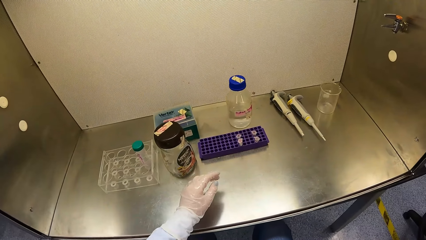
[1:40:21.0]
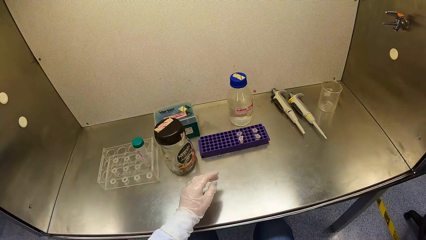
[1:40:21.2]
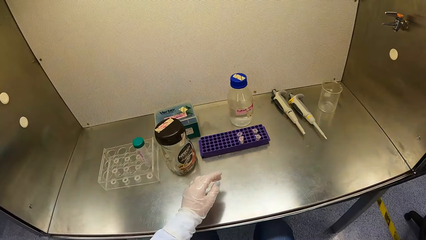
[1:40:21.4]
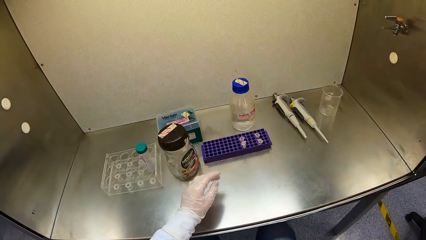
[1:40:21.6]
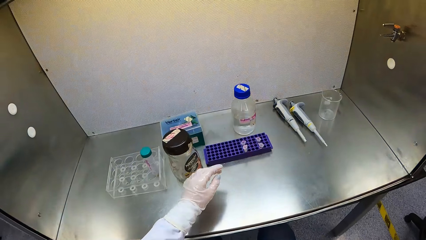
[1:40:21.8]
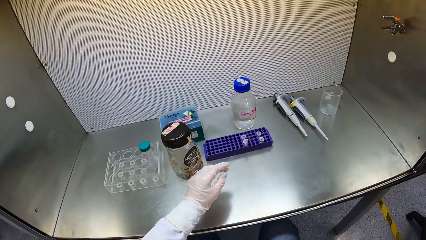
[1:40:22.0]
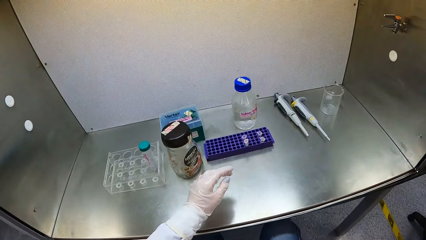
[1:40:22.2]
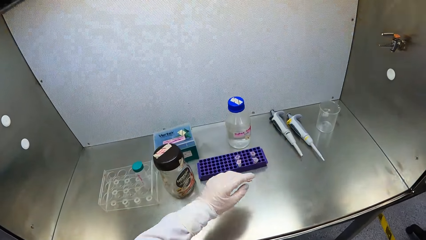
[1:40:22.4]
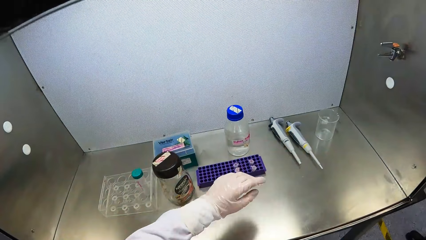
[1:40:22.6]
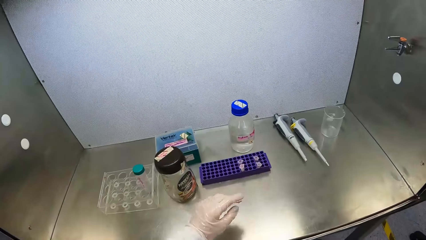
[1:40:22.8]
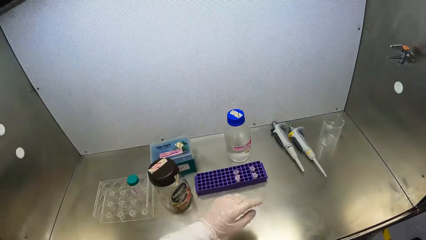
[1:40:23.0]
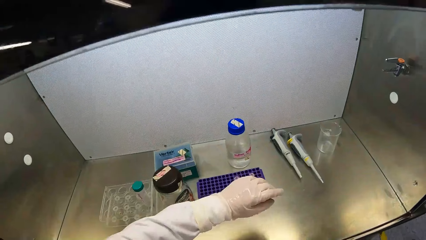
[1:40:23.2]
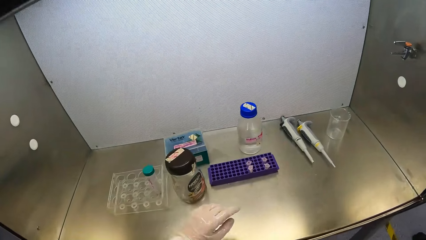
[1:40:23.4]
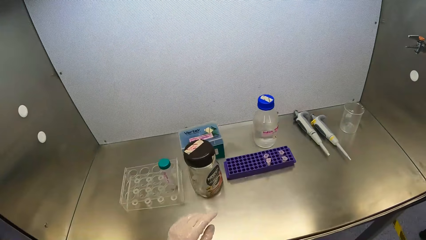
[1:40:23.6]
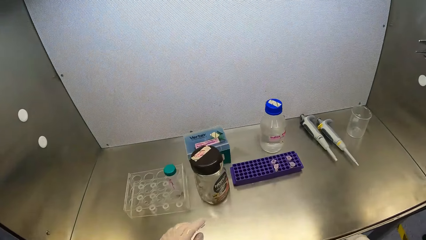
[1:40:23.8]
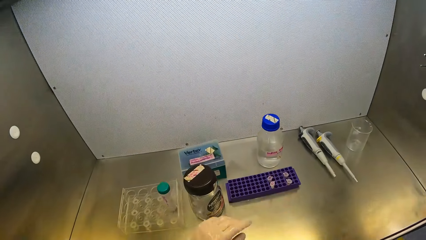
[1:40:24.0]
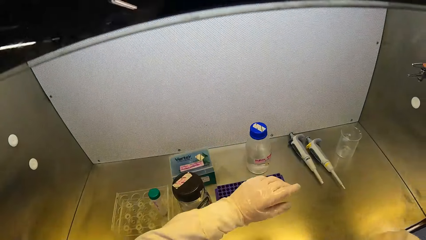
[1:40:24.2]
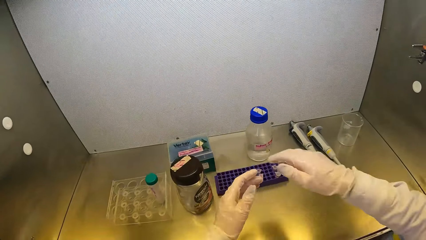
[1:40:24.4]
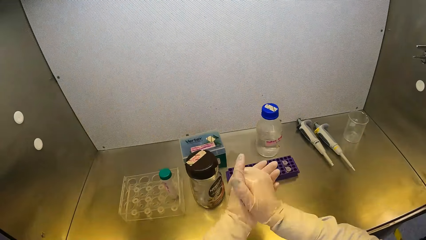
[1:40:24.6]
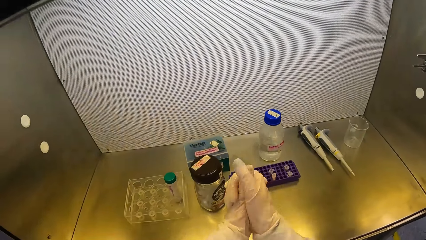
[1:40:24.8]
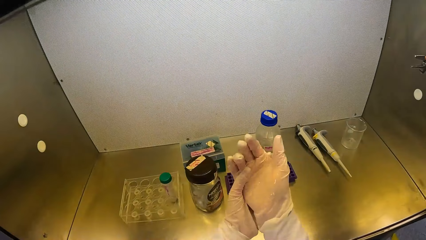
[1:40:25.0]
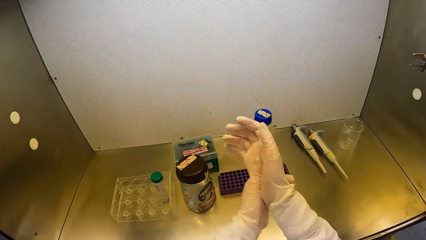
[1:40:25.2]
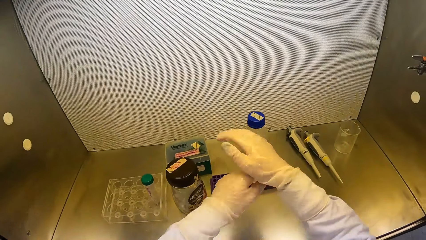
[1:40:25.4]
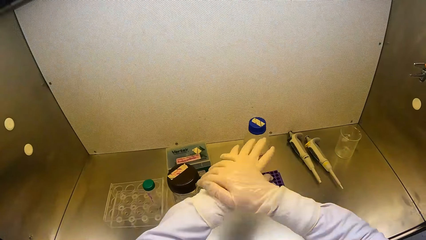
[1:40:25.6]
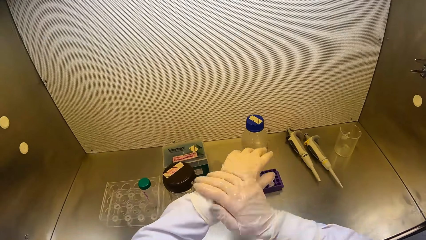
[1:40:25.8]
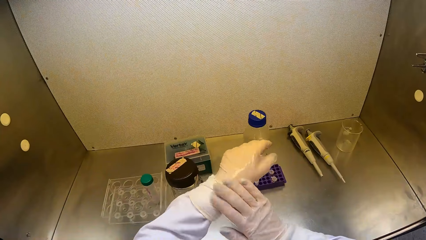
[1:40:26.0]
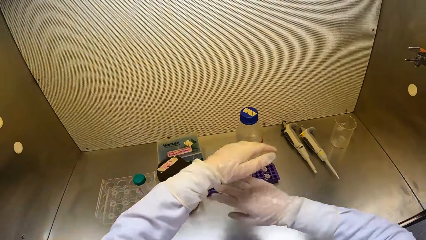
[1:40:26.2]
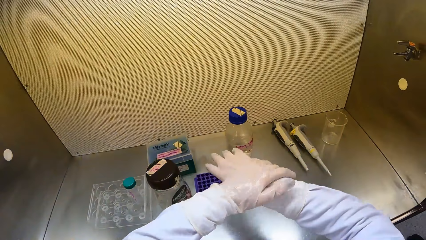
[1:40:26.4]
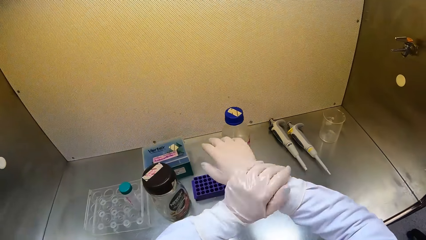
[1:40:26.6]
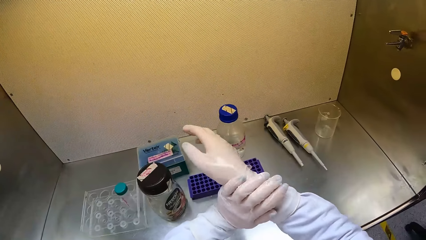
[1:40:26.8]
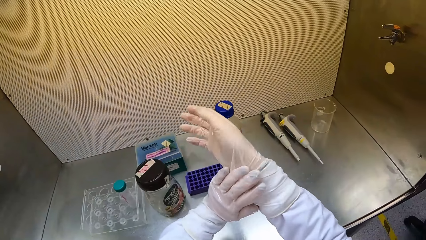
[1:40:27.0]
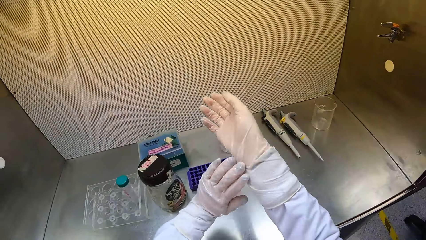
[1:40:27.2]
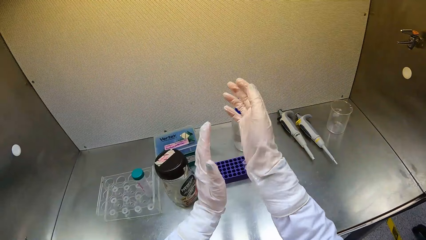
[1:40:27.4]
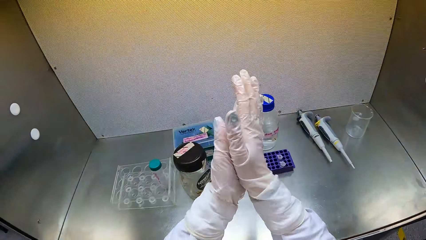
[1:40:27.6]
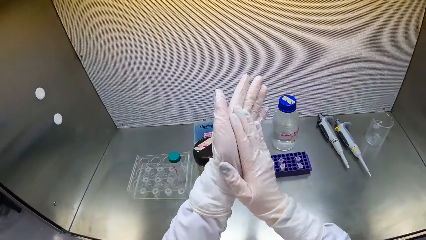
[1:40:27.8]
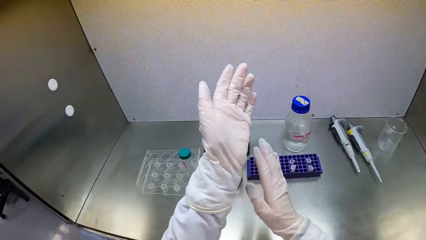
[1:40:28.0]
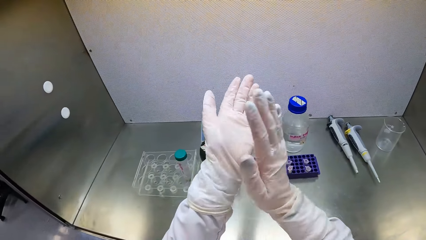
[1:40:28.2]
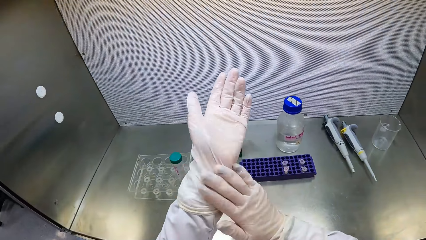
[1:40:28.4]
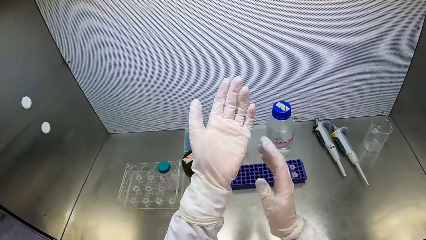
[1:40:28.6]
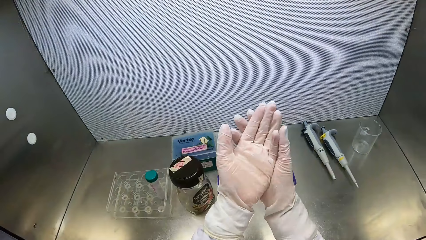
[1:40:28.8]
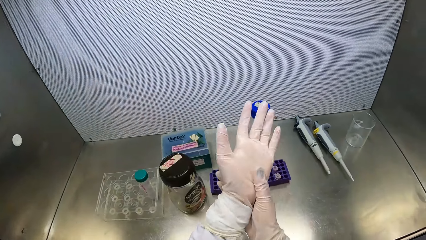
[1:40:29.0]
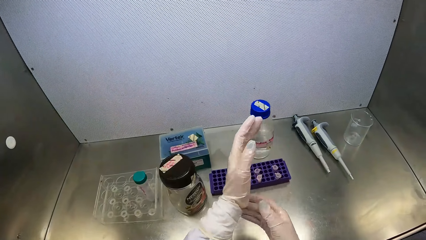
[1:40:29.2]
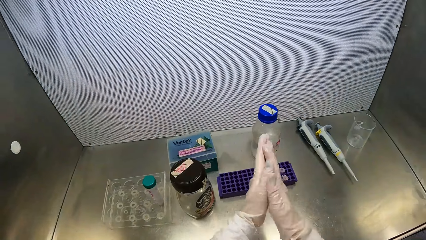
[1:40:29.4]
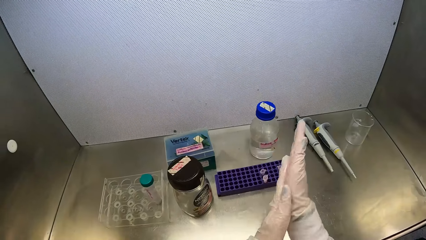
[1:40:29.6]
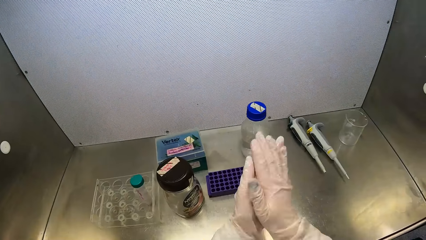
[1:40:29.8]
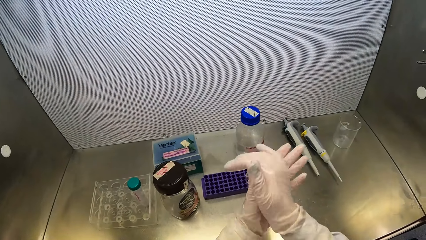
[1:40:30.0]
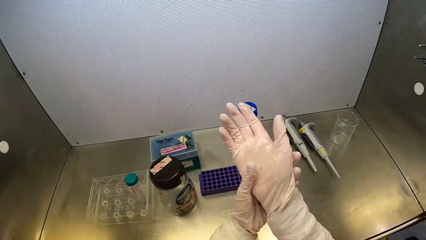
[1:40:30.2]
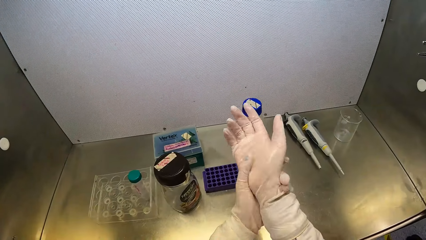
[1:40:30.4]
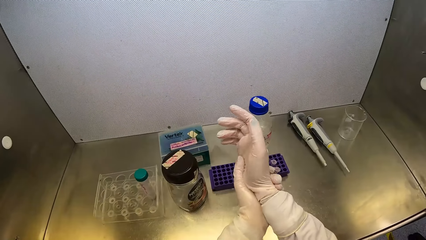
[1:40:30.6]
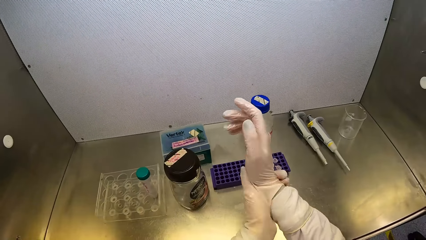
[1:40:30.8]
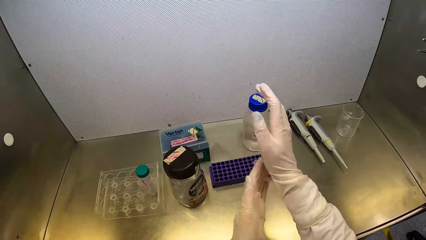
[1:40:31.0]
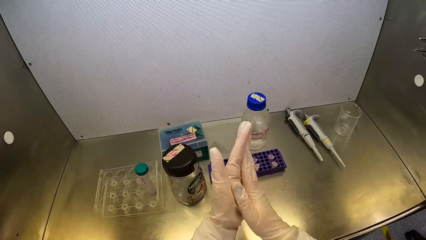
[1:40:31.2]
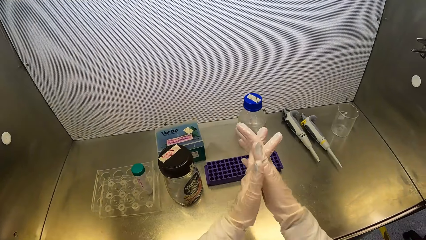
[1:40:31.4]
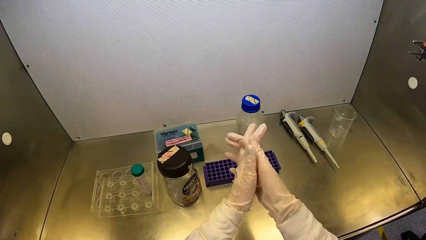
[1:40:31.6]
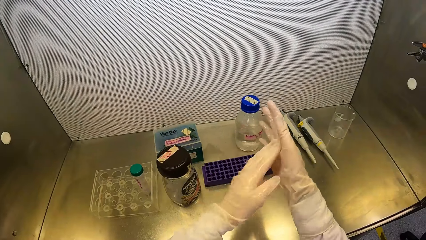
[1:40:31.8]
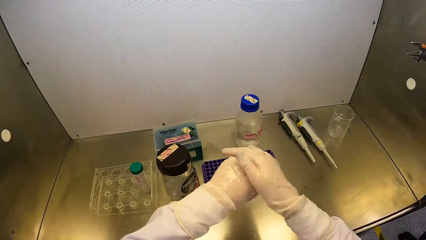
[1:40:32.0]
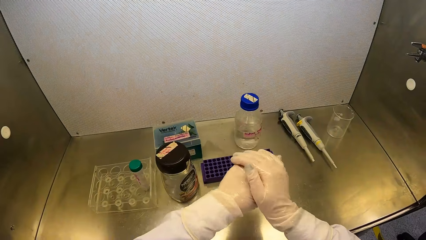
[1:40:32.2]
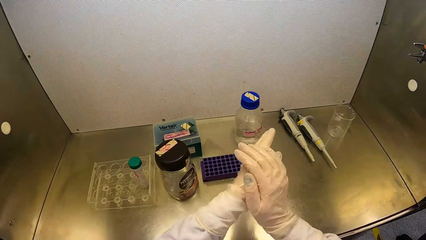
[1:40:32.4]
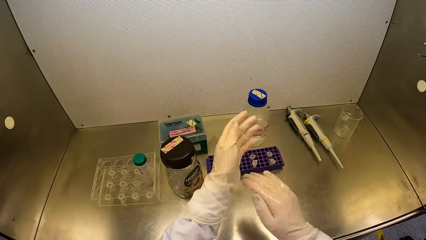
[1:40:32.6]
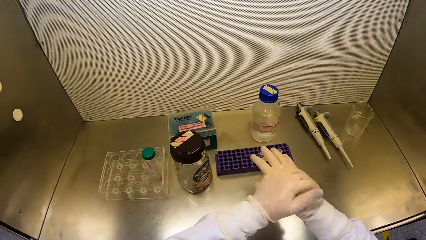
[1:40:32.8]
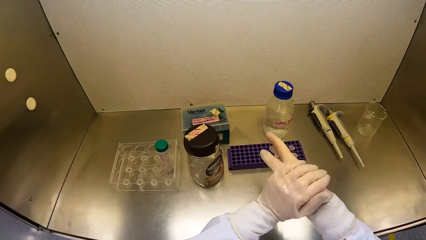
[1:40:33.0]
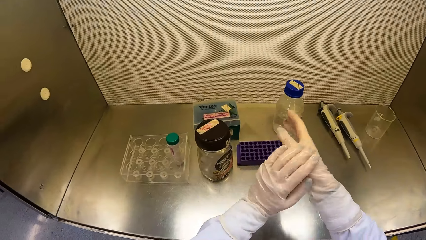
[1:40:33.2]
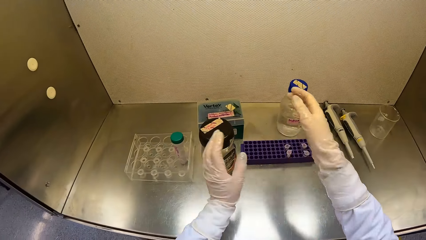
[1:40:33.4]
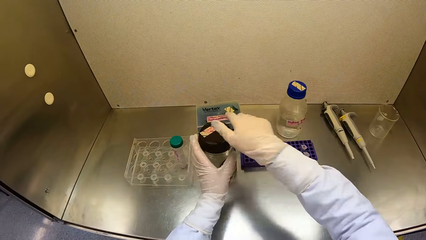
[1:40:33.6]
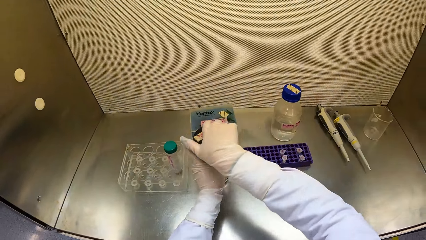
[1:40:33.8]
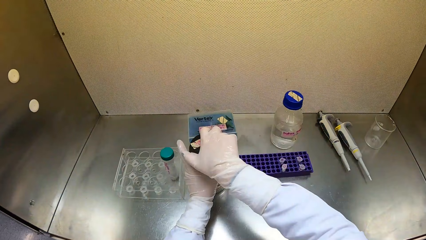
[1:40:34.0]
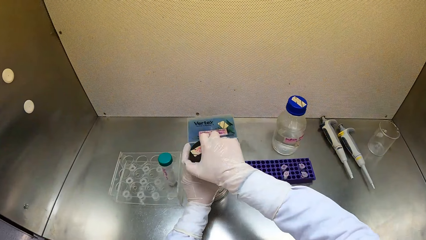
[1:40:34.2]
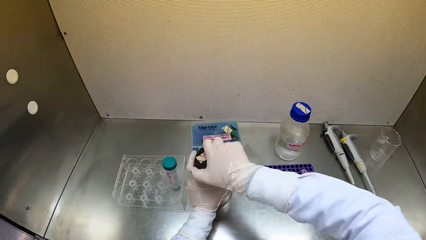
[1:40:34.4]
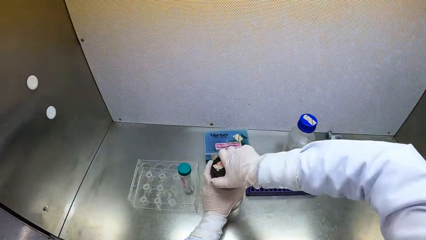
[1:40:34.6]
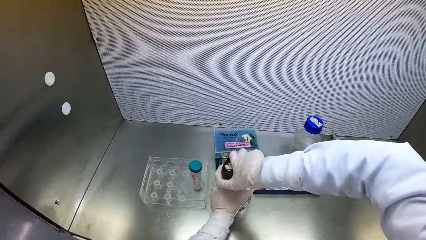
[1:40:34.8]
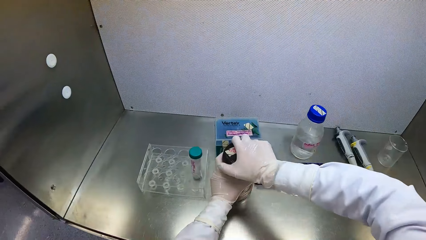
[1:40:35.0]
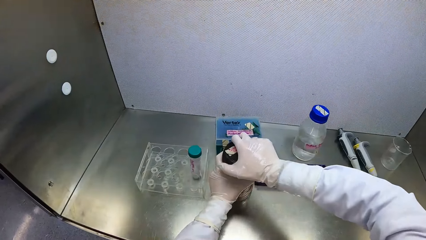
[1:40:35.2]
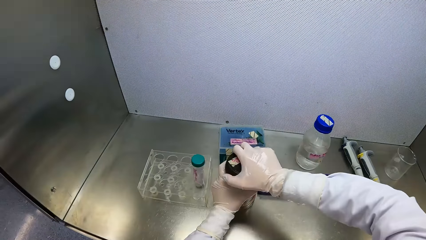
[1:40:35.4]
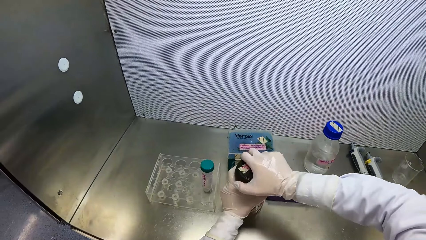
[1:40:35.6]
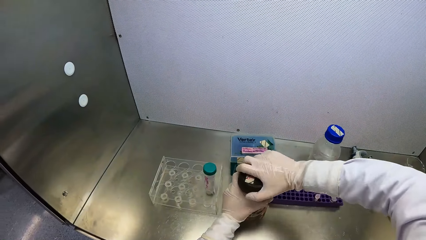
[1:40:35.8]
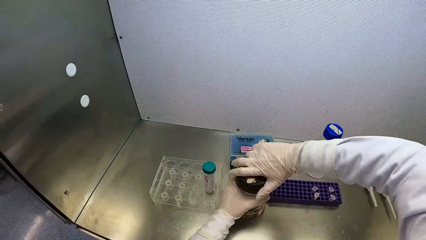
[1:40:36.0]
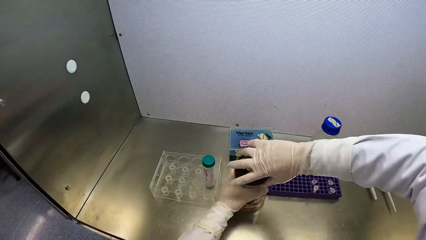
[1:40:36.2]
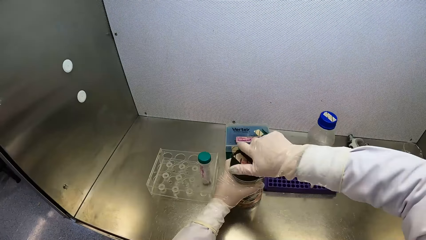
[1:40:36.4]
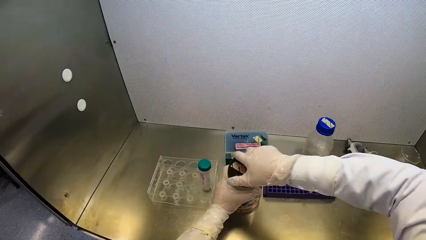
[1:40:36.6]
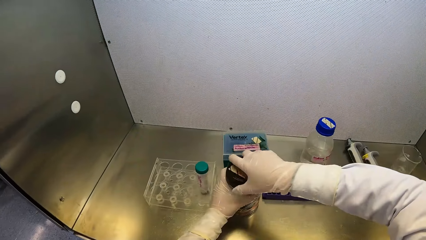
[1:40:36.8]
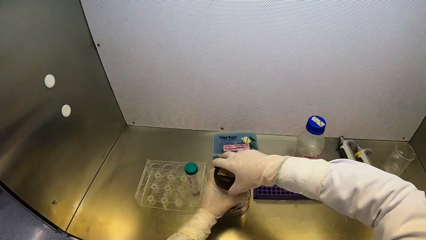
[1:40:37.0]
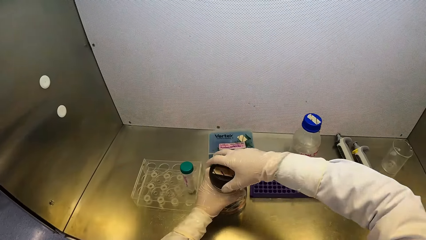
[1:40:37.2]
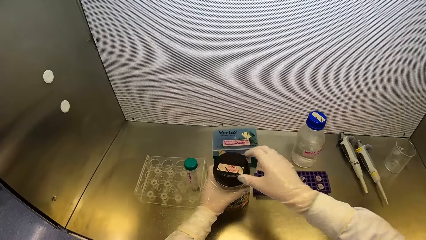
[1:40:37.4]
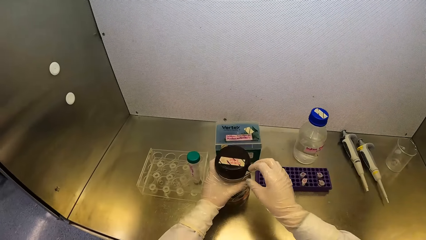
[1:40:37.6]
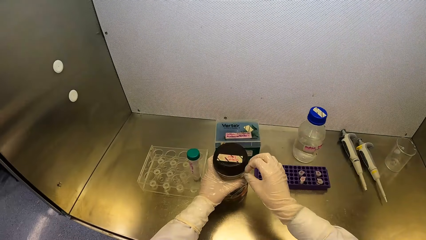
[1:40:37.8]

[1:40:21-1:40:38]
The camera wearer adjusts himself on the chair. He rubs his hands together. He holds the jar of microtubes with his left hand. He loosens the cover of the jar of microtubes with his right hand.
